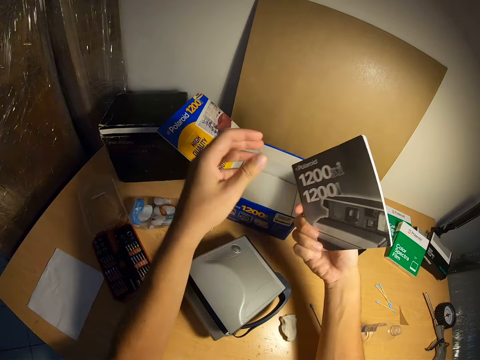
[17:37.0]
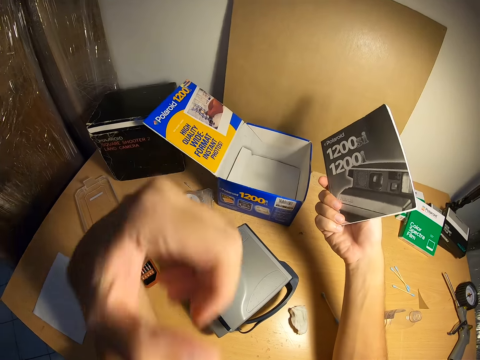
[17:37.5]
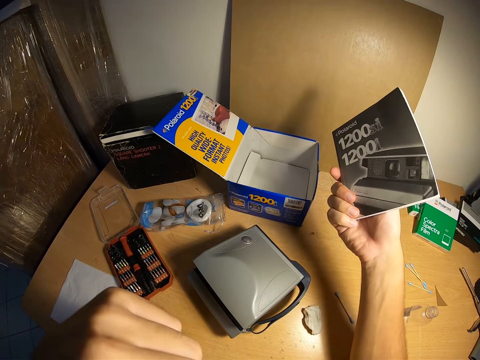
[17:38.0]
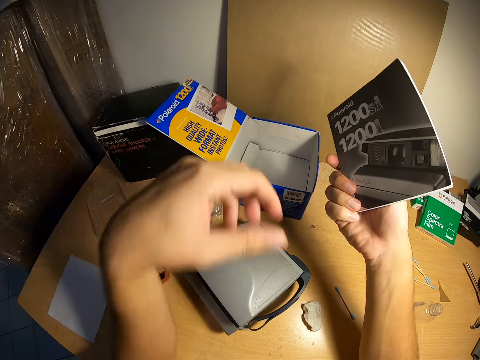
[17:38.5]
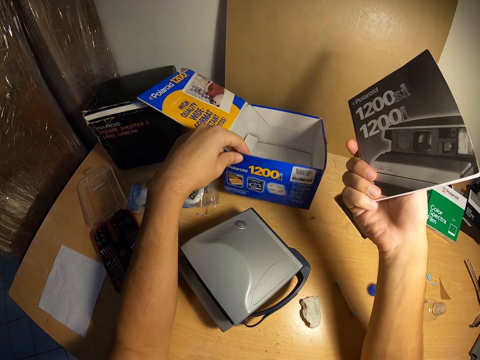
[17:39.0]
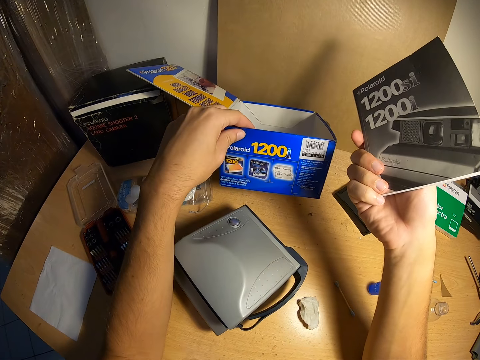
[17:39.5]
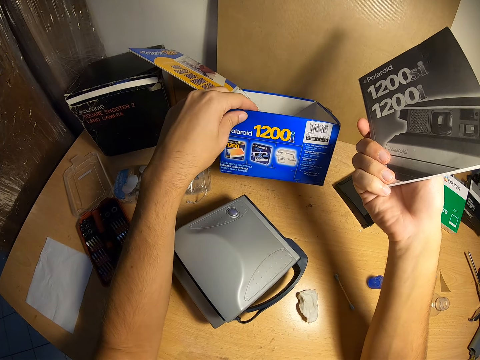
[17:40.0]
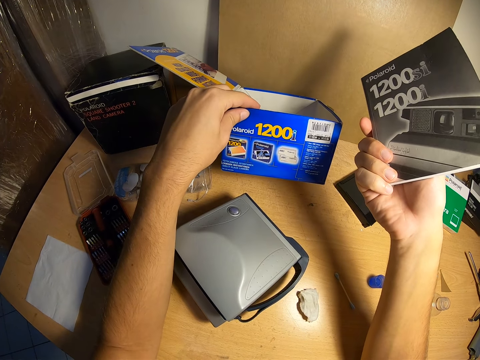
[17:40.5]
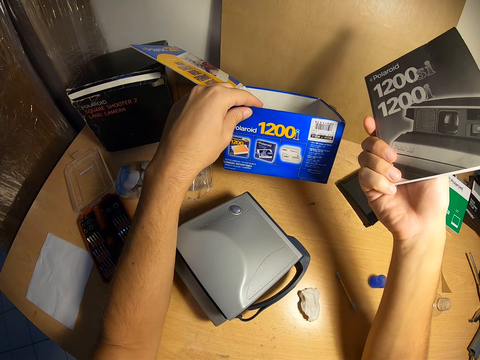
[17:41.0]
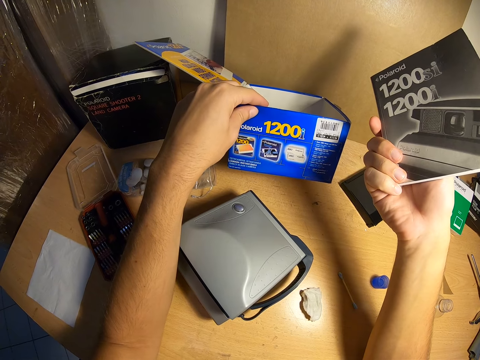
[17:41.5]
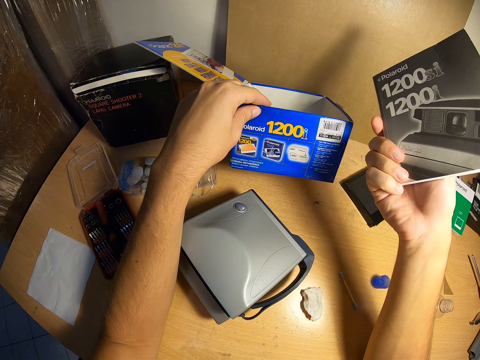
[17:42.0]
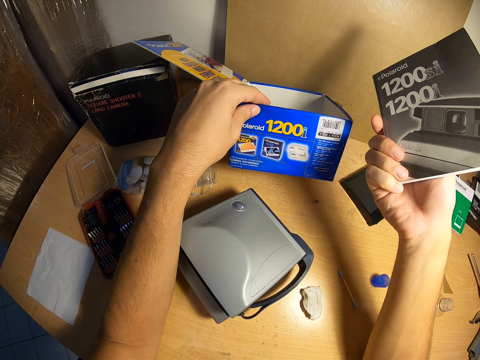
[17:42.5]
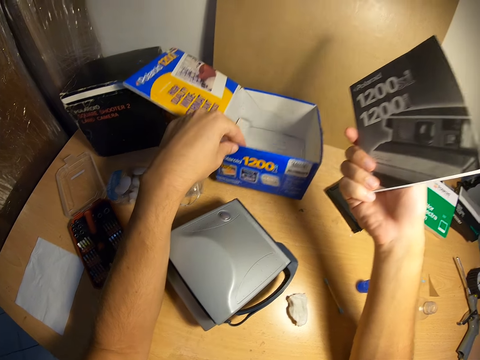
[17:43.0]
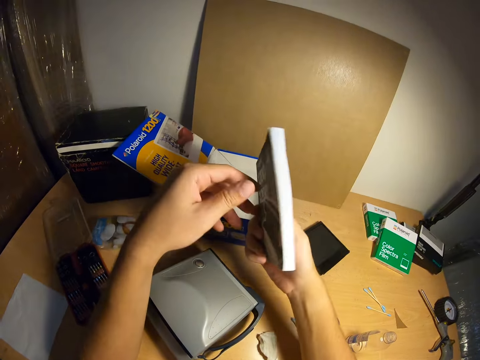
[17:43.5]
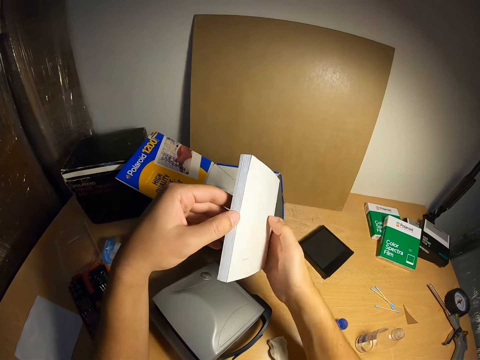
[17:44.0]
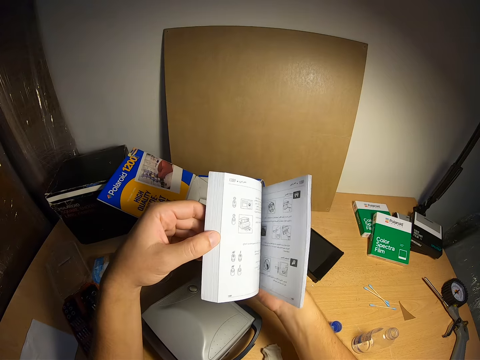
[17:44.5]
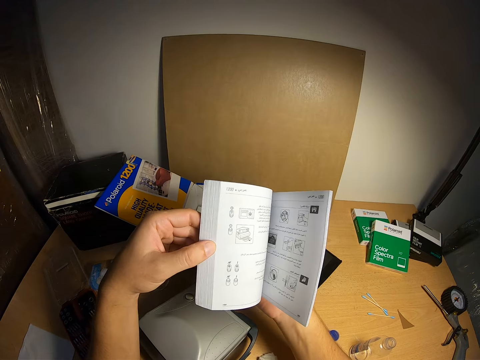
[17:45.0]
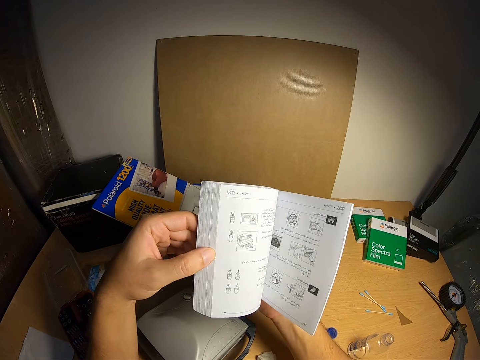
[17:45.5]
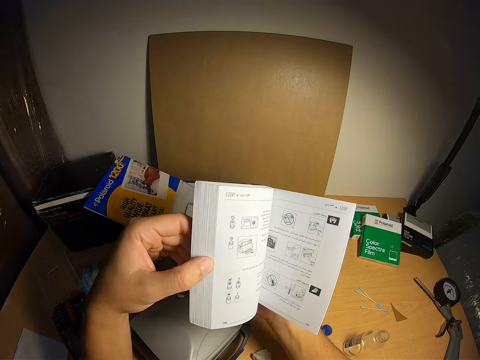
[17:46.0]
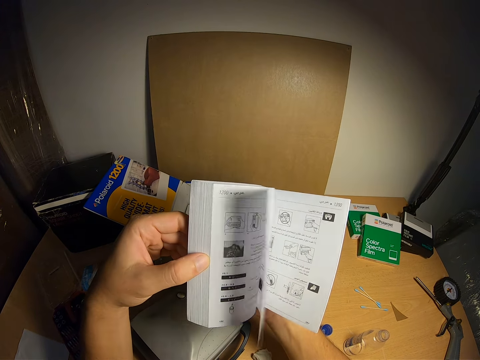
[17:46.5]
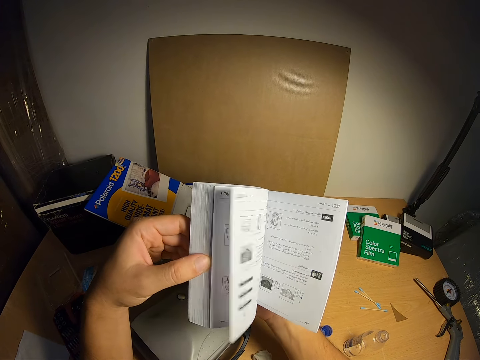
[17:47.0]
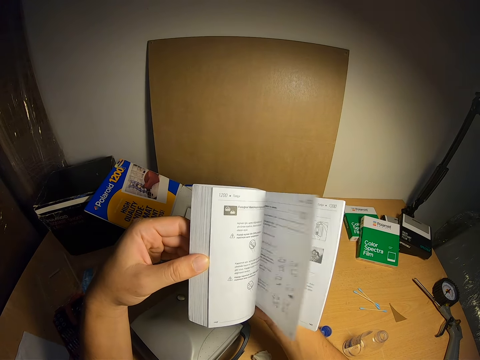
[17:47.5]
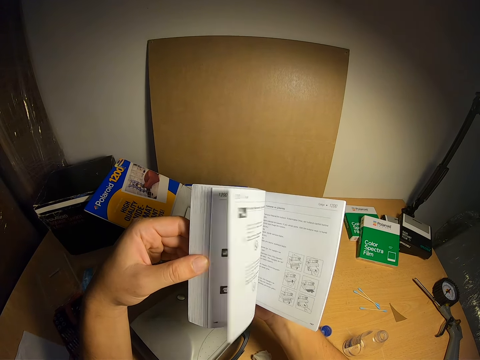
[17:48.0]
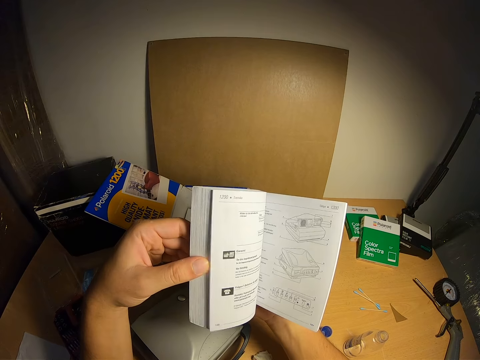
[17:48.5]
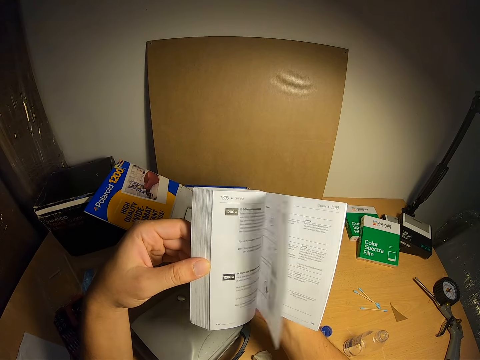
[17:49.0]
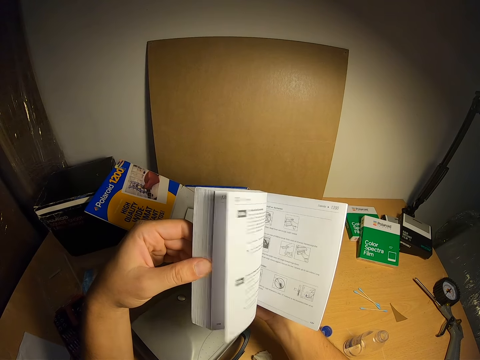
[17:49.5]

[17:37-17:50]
The camera wearer transfers the Polaroid camera manual from his left hand to his right hand. He takes his right hand off the Polaroid camera box. He raises his left hand towards his face. He rubs his face. He touches his face with his left hand. He lowers his left hand. He picks up the Polaroid camera box with his left hand. He looks at the box. He drops the Polaroid camera box in his left hand on the table. He peruses the book. He opens the Polaroid camera manual with his left hand. He flips through the pages of the Polaroid camera manual in his hands.

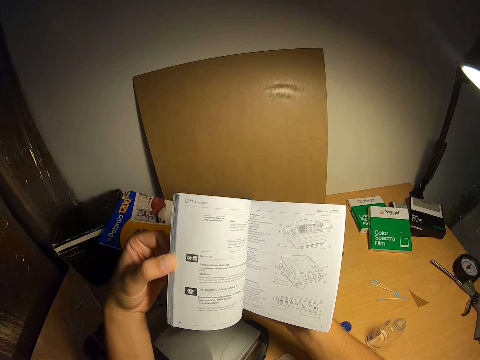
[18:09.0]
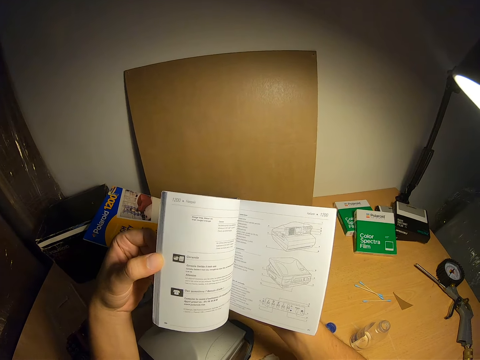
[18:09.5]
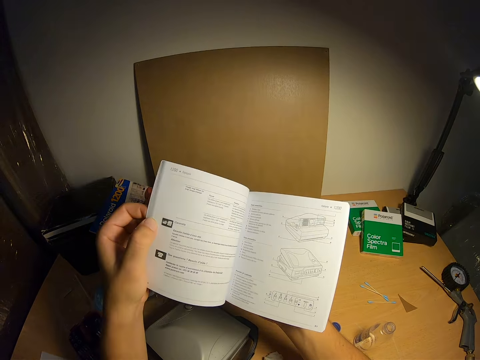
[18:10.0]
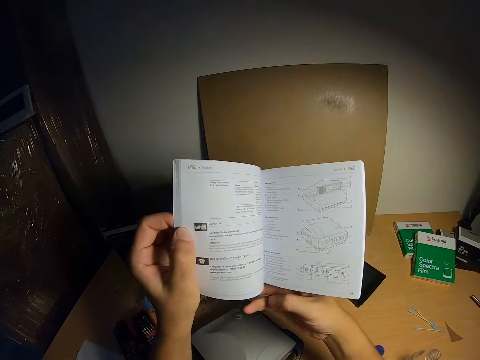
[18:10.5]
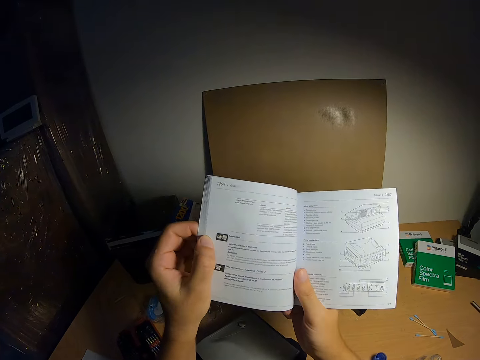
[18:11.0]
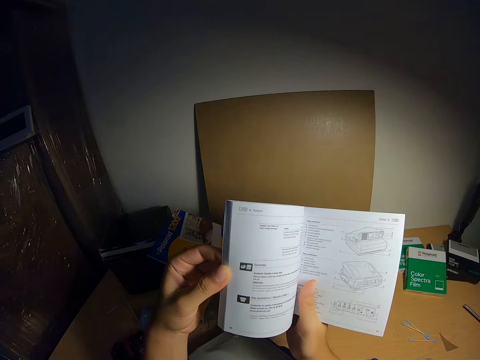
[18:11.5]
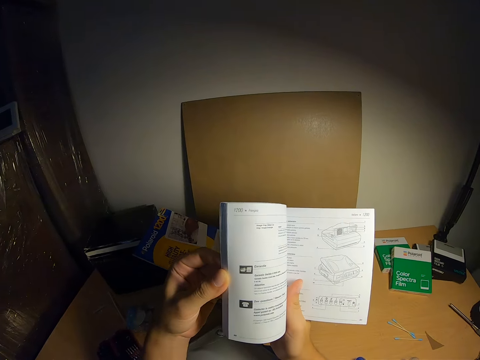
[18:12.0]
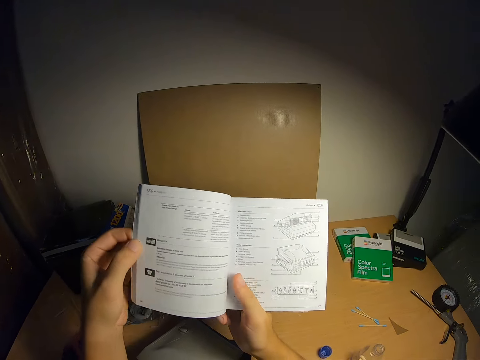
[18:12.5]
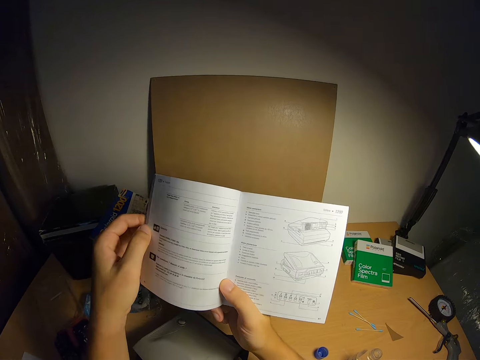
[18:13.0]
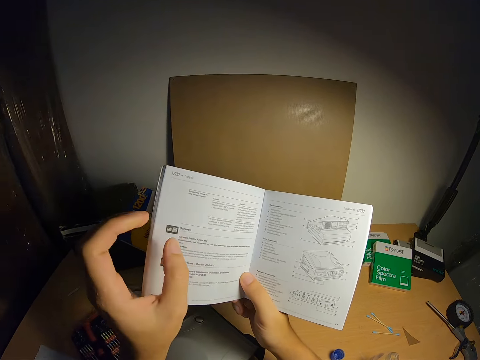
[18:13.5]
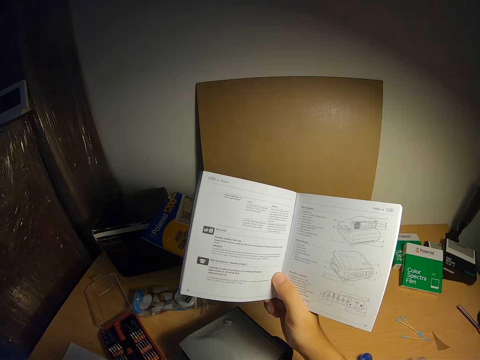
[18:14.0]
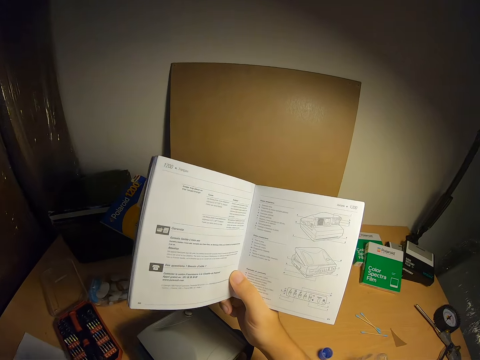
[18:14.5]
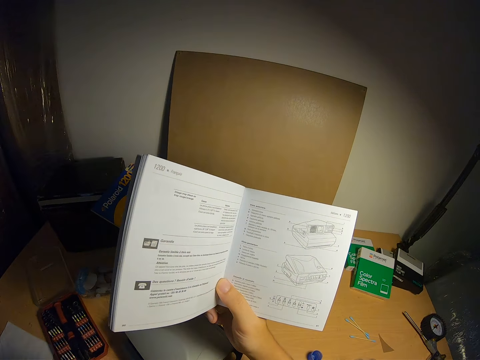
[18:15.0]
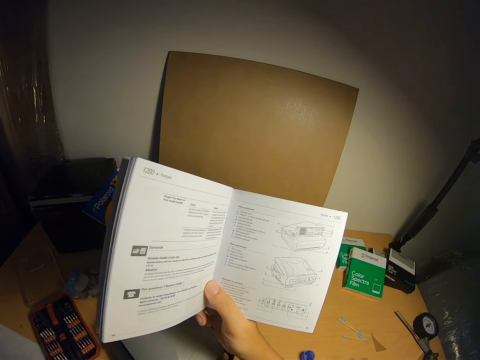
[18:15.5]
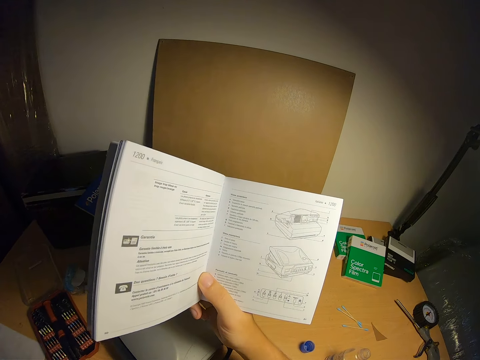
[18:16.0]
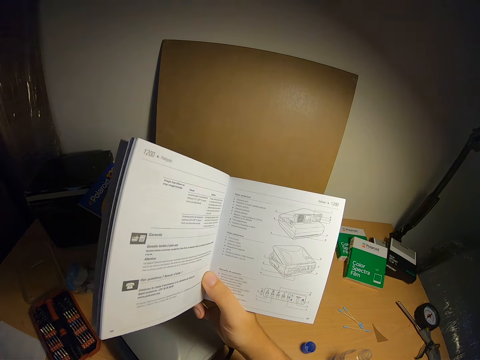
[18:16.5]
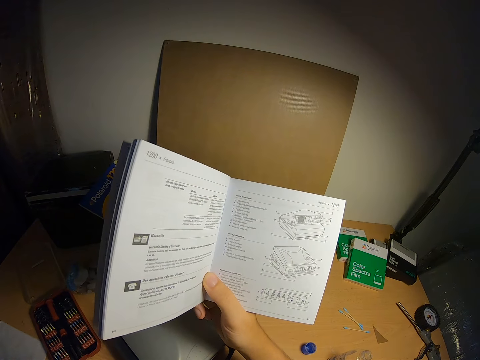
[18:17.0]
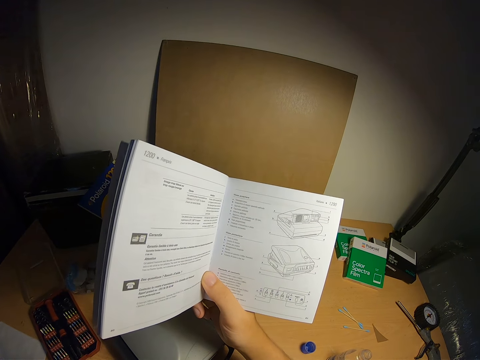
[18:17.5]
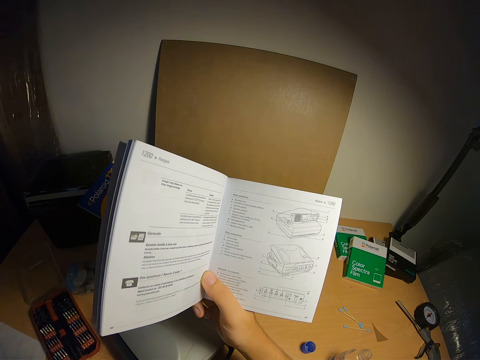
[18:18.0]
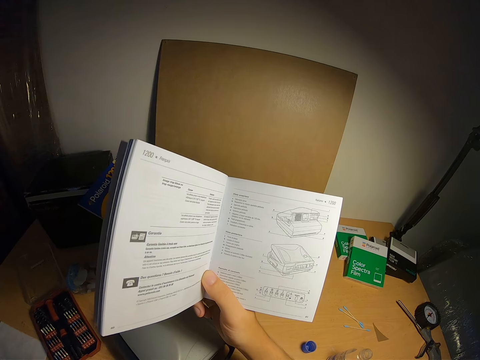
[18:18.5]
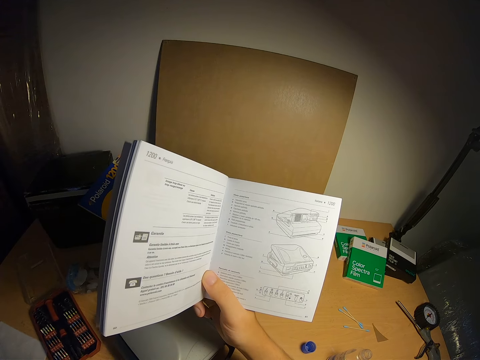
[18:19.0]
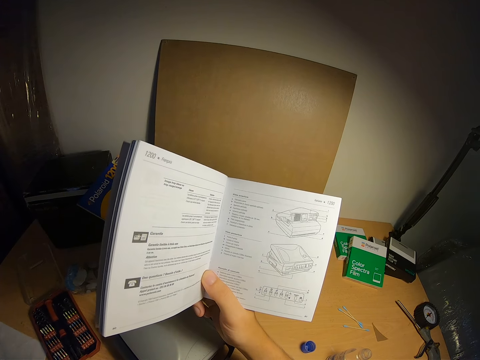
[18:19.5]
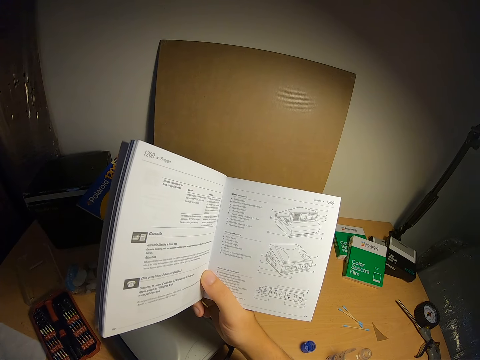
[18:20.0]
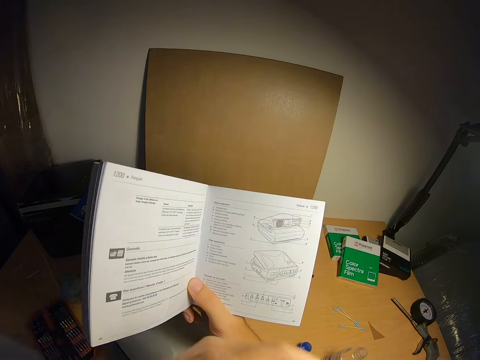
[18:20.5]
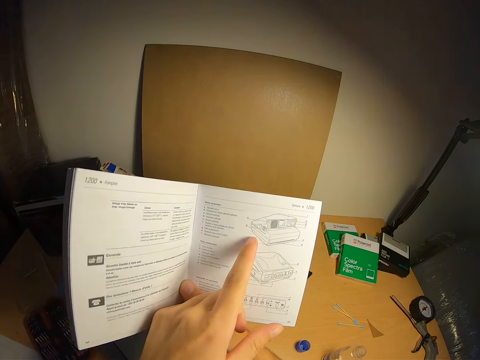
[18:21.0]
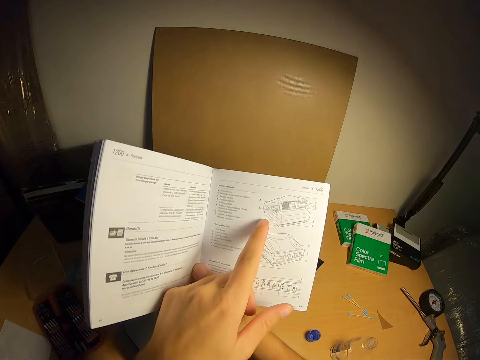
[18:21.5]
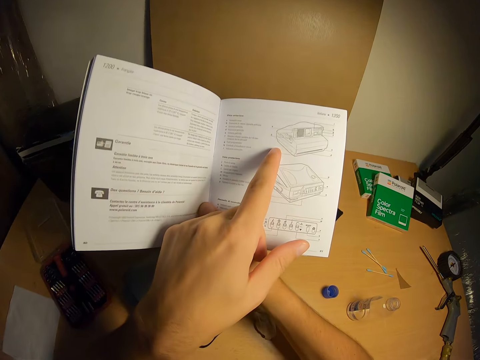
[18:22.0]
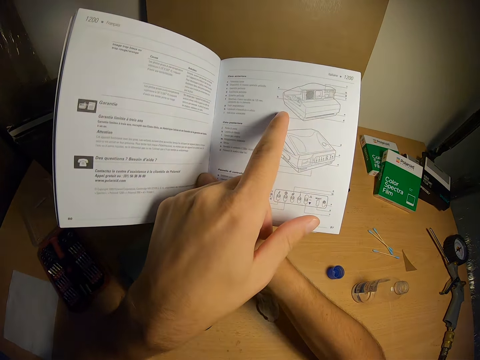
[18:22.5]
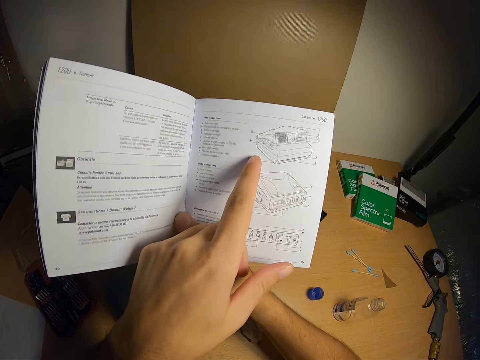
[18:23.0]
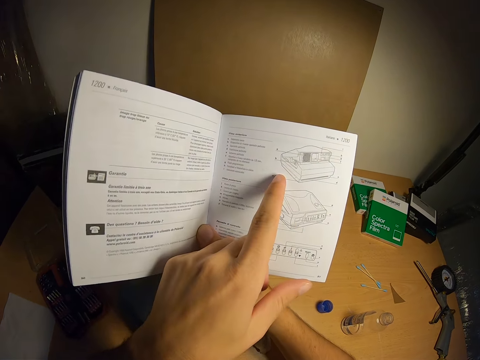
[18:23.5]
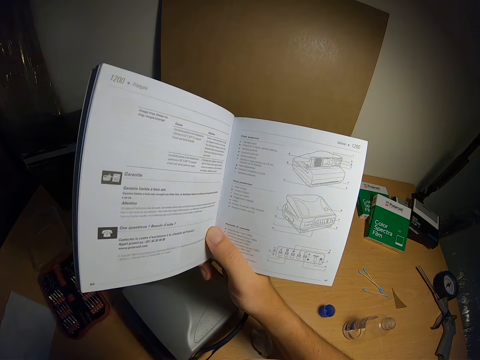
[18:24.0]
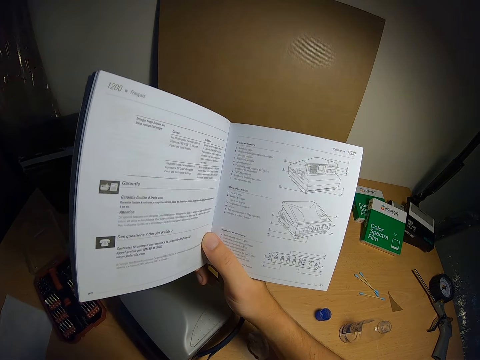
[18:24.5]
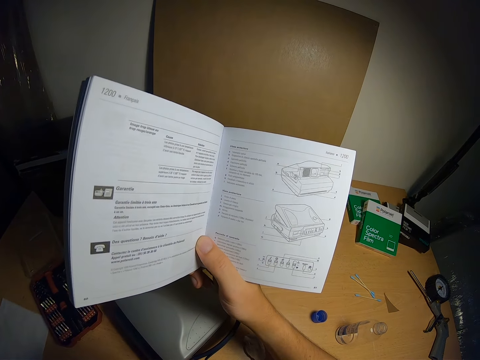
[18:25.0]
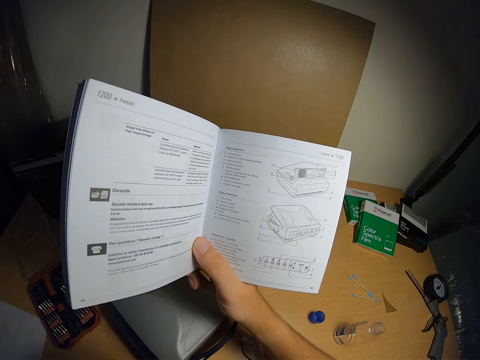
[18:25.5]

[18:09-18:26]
The camera wearer stops perusing the book. He takes his left hand towards his face. He points his right finger at an image in the book and removes his right finger from the book.
